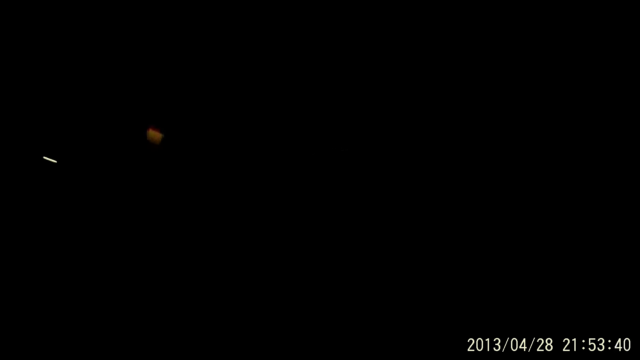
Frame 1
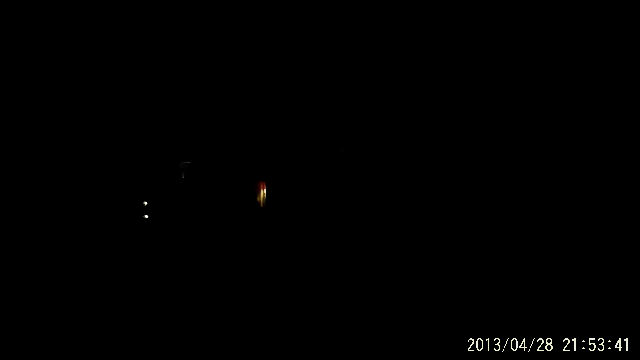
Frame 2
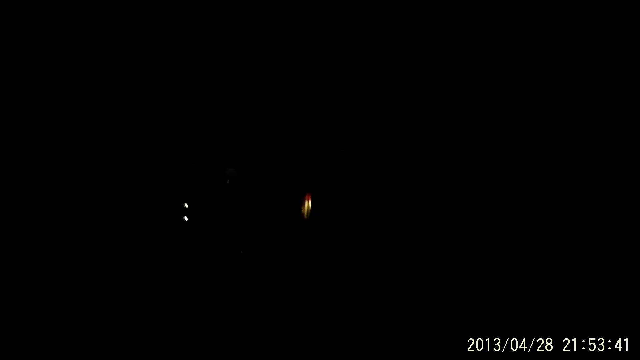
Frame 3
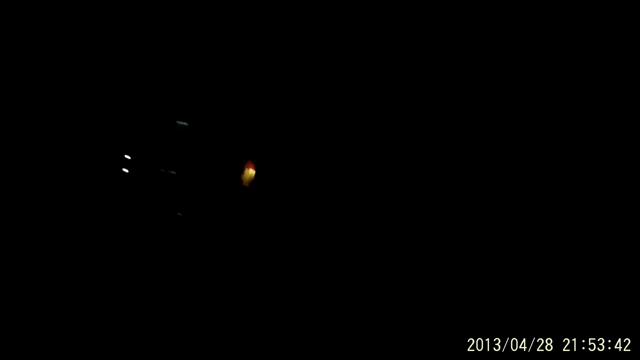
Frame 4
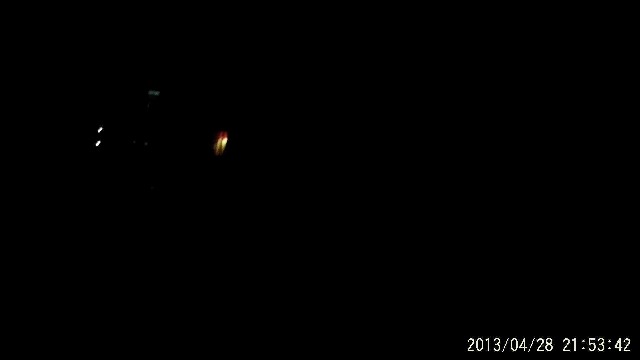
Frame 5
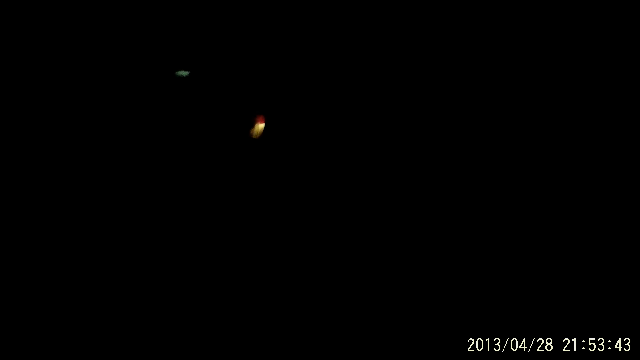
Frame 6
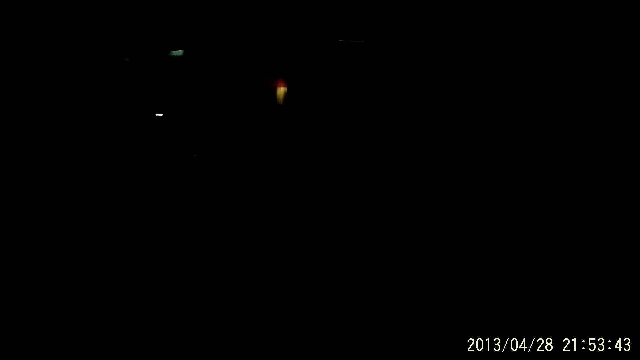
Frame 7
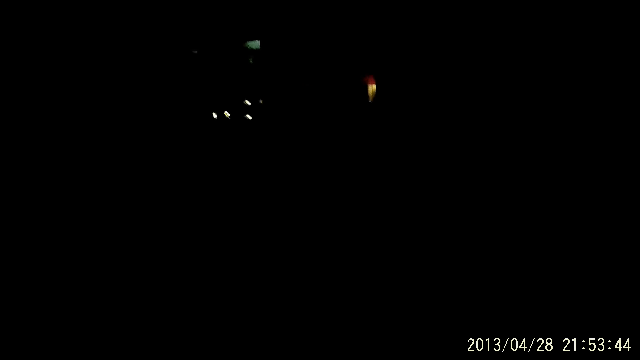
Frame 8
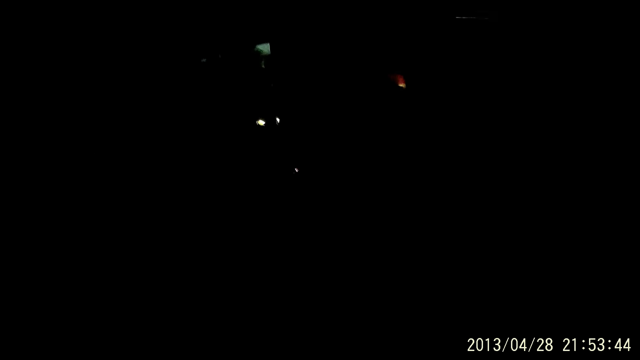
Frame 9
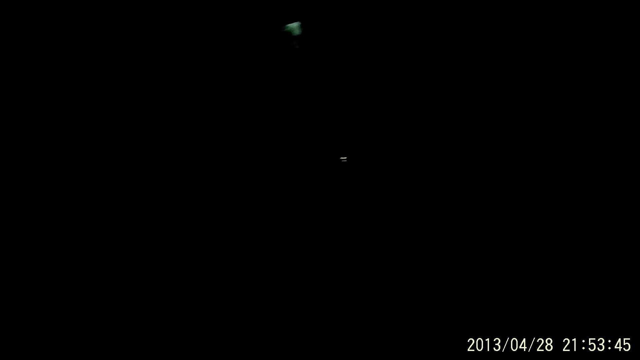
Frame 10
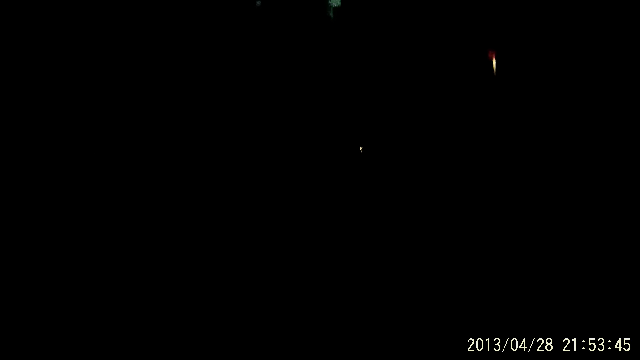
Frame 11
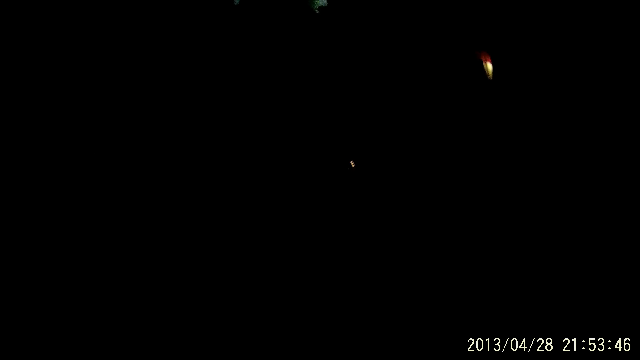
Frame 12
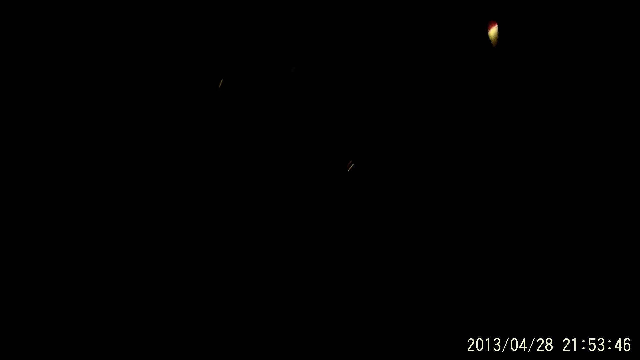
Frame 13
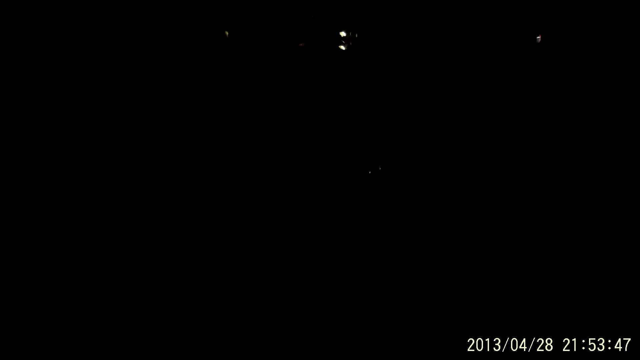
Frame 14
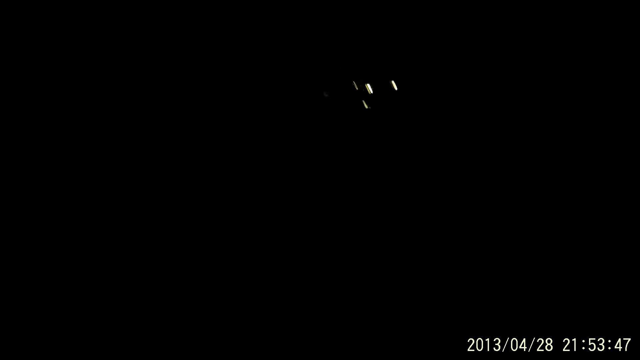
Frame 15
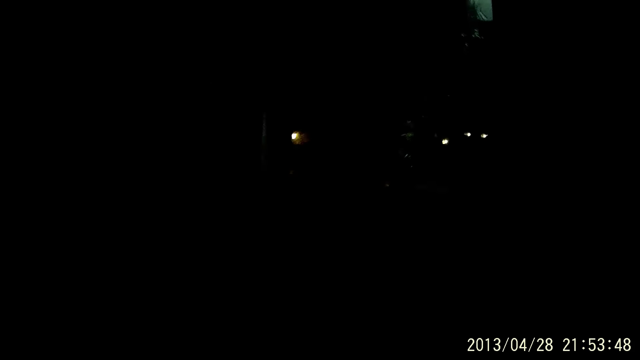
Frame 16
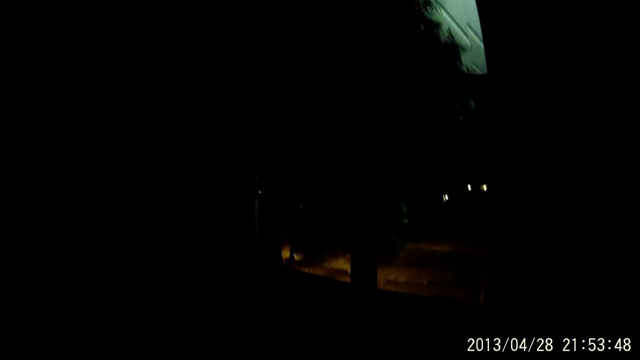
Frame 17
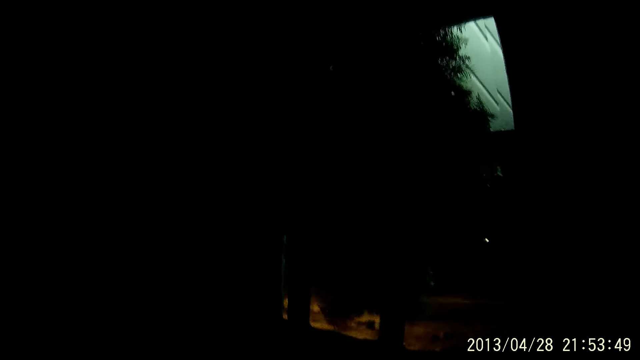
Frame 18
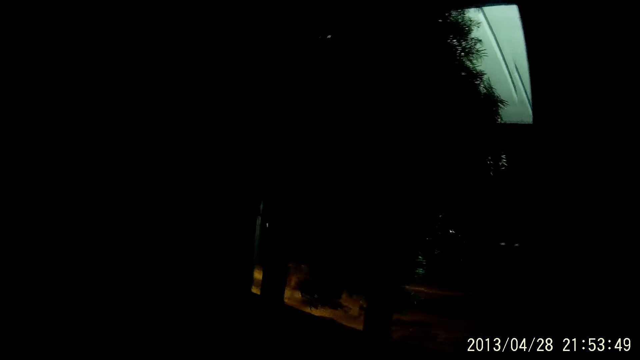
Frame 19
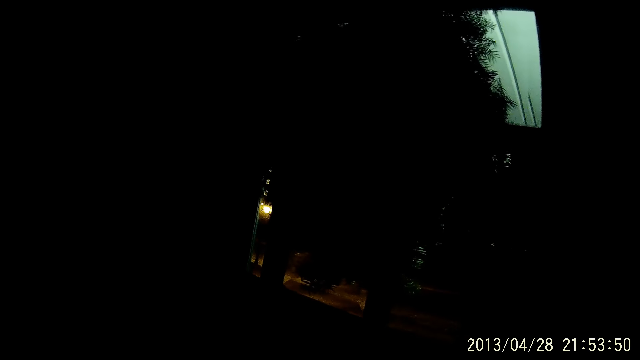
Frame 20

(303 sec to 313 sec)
The camera wearer walks.

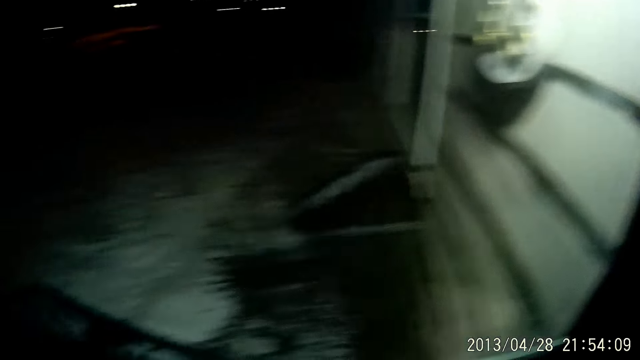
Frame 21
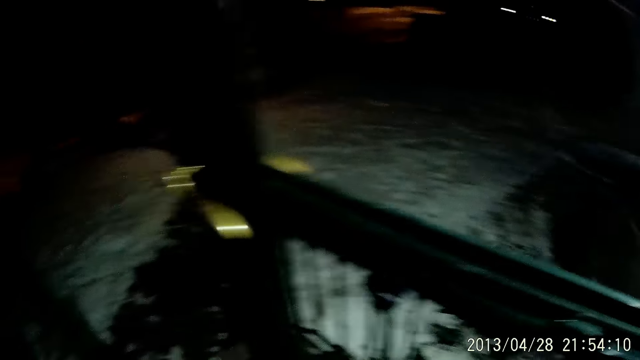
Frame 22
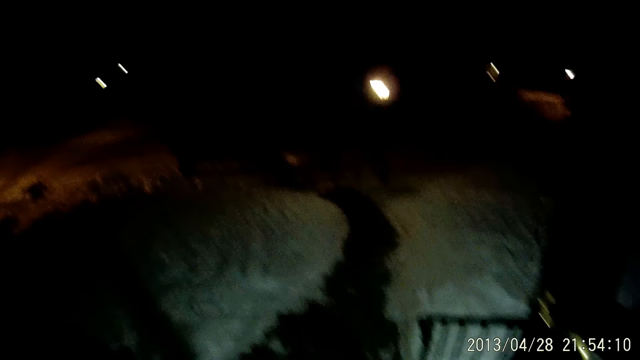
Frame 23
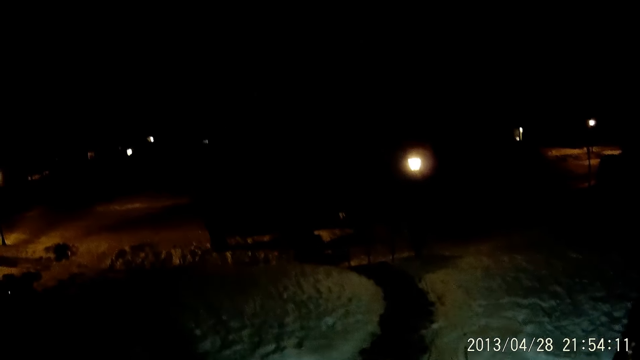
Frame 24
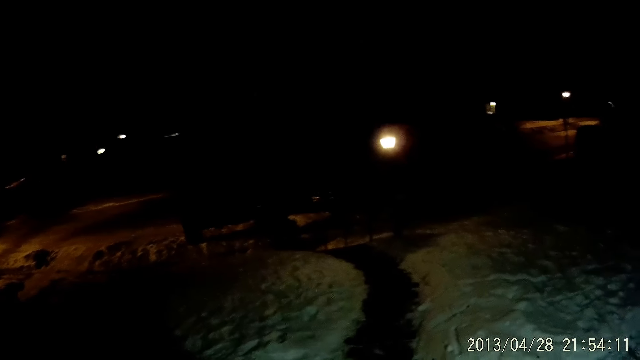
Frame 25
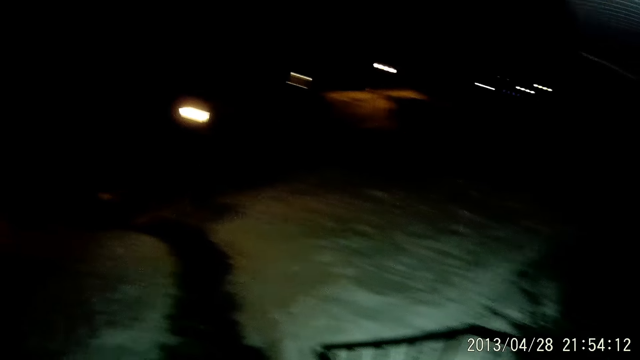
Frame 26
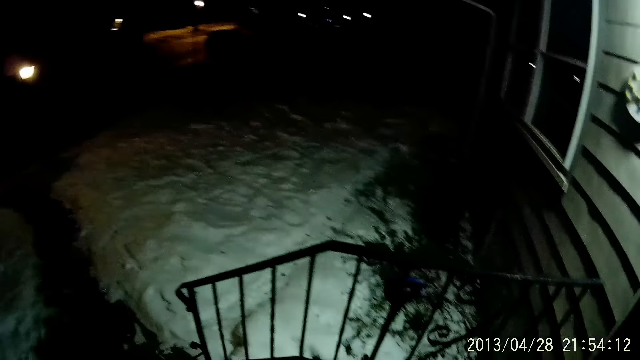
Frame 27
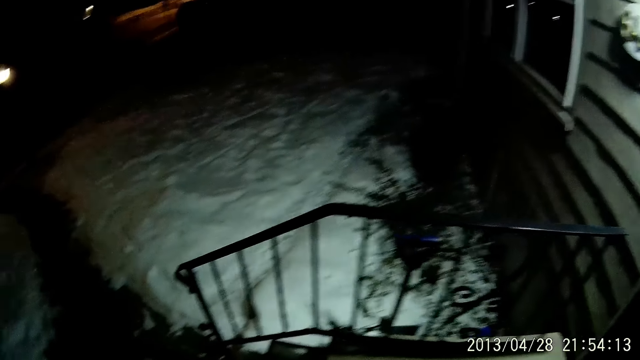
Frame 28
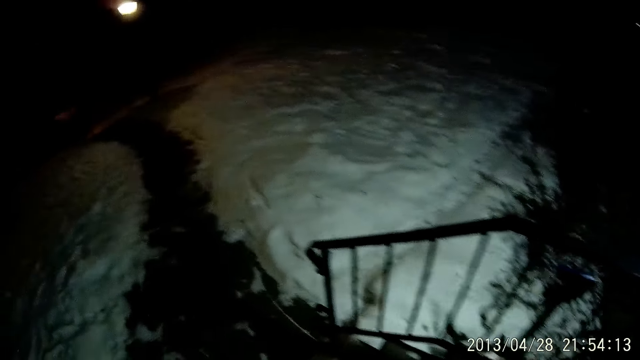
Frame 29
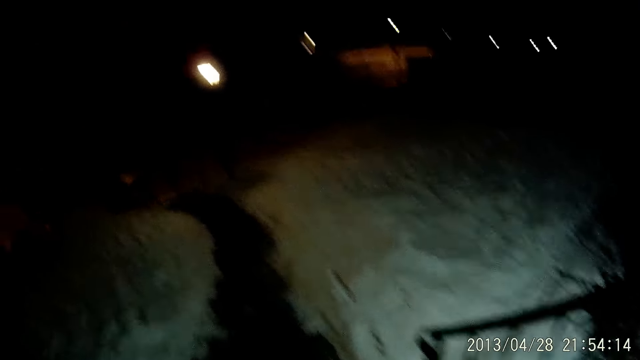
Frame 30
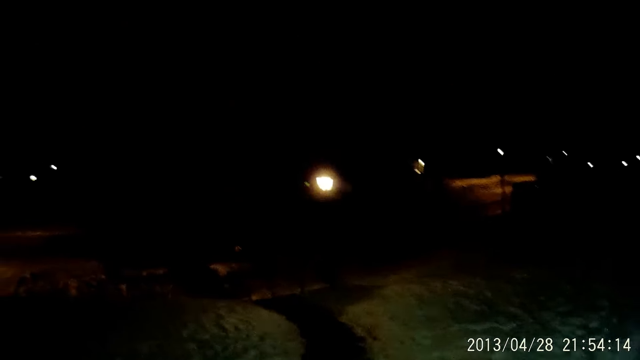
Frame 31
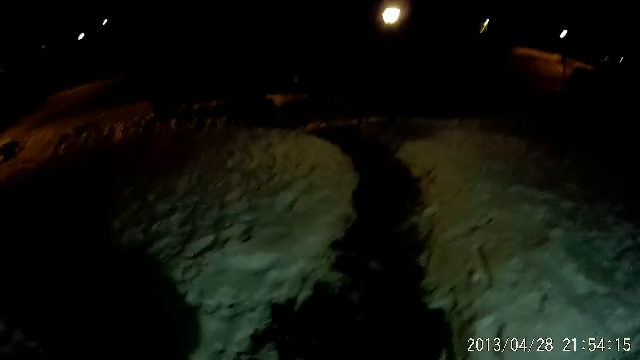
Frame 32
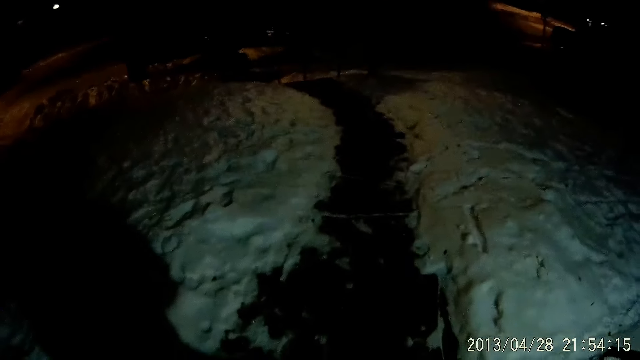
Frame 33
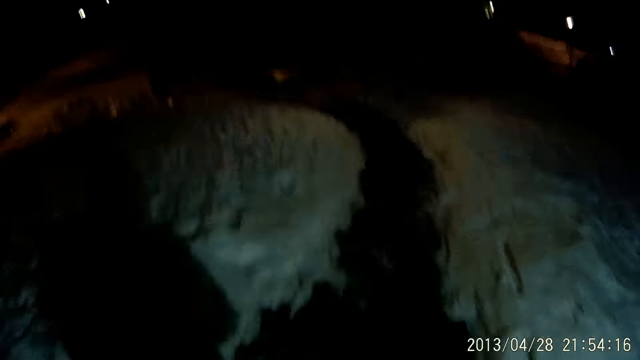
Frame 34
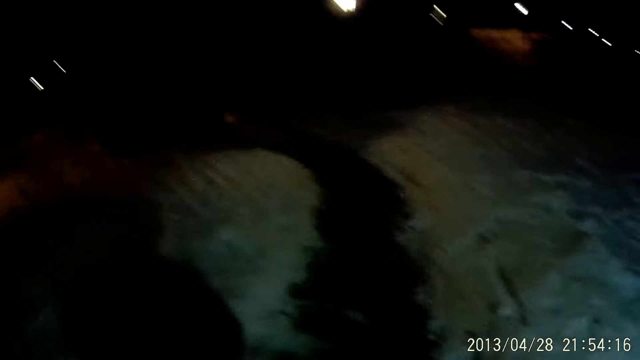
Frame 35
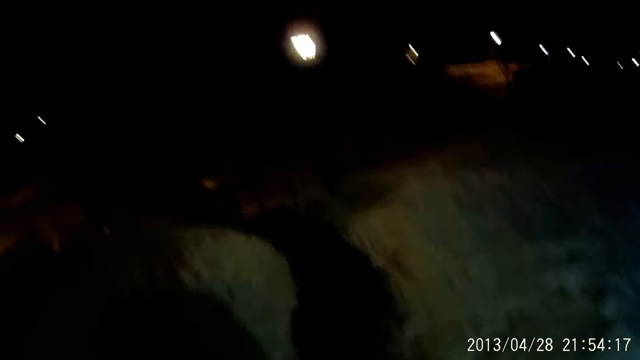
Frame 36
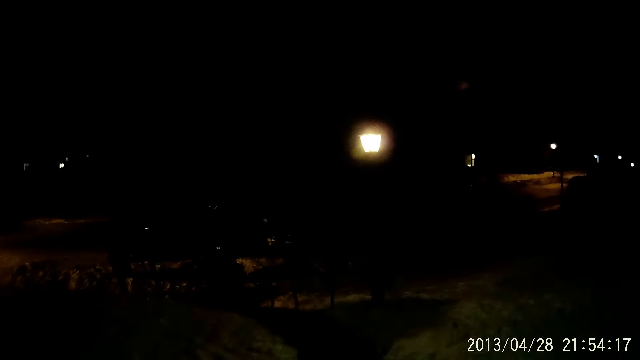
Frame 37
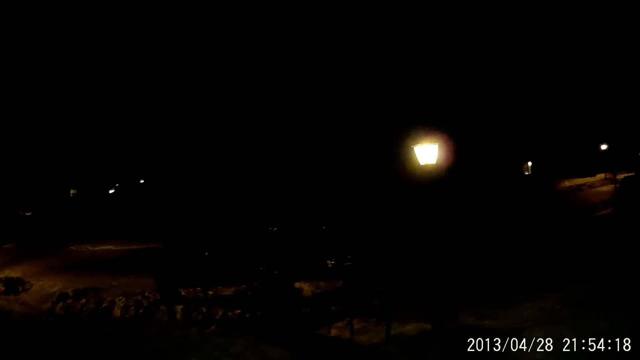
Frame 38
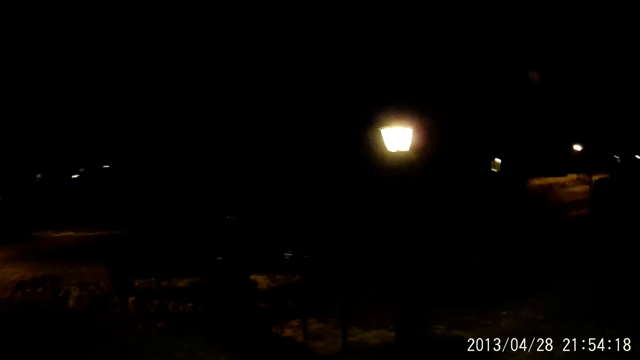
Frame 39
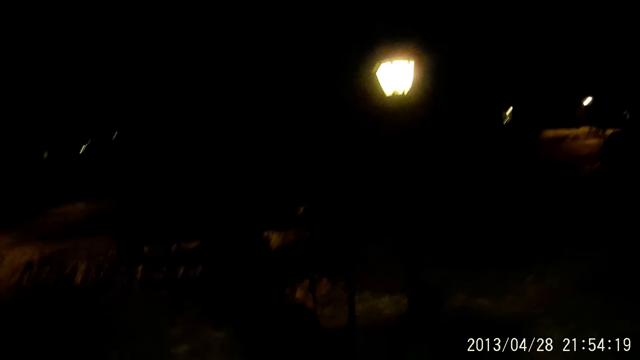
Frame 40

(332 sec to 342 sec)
The camera wearer opens the door. They walk out. They walk.
